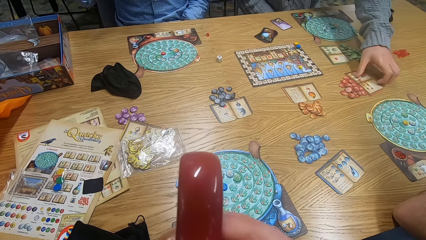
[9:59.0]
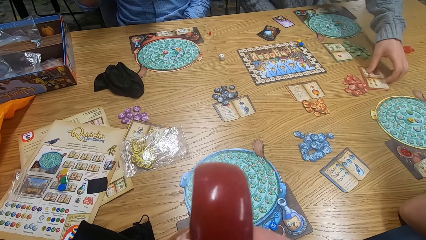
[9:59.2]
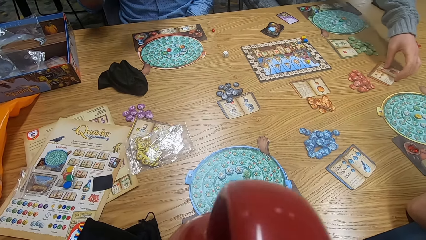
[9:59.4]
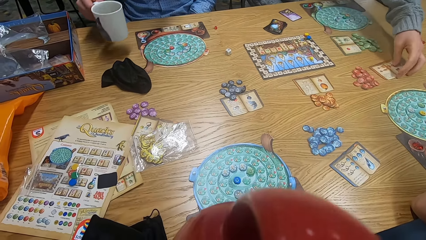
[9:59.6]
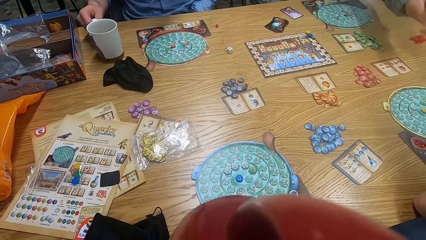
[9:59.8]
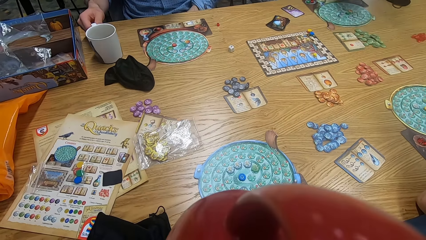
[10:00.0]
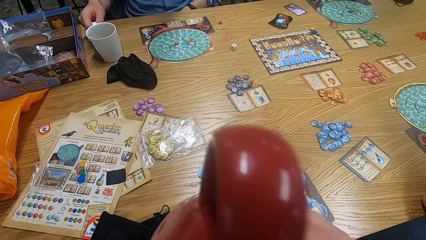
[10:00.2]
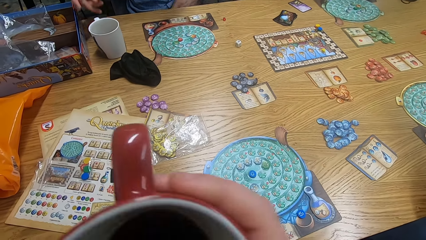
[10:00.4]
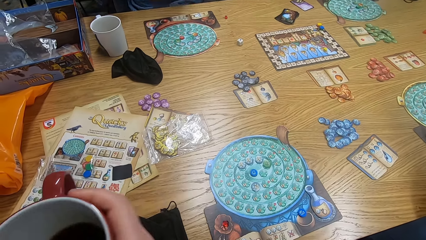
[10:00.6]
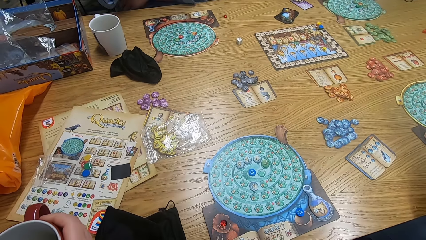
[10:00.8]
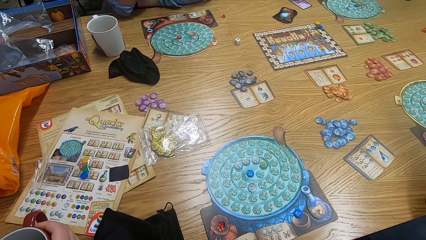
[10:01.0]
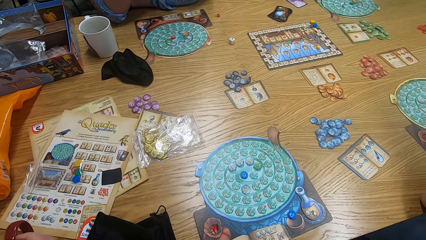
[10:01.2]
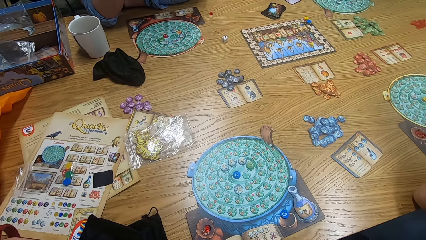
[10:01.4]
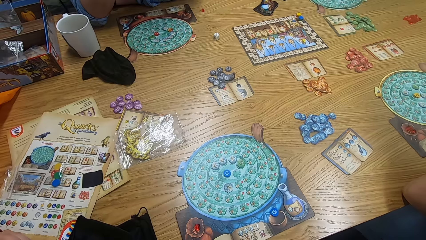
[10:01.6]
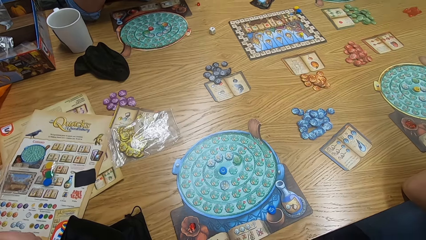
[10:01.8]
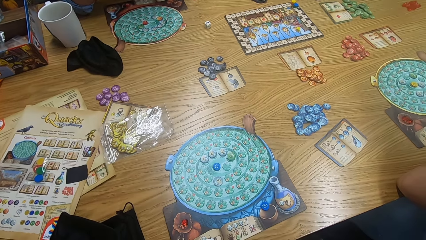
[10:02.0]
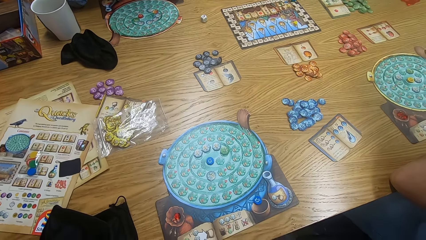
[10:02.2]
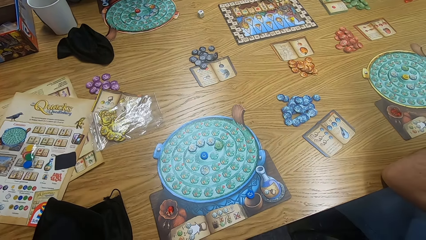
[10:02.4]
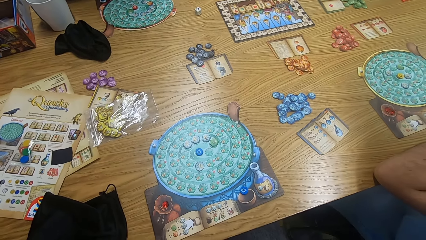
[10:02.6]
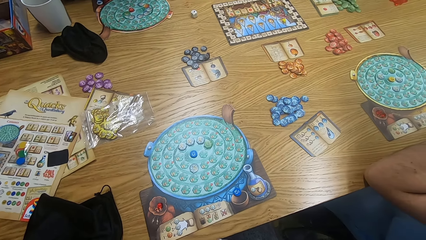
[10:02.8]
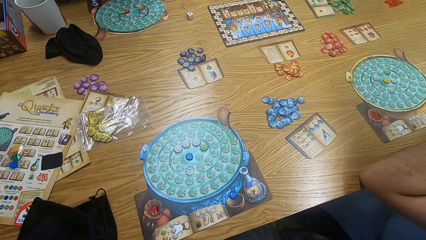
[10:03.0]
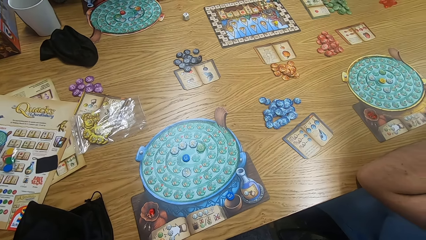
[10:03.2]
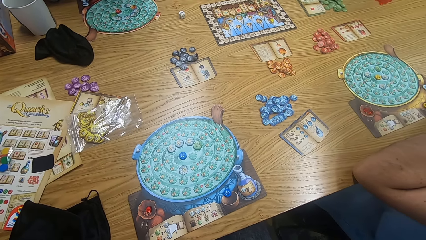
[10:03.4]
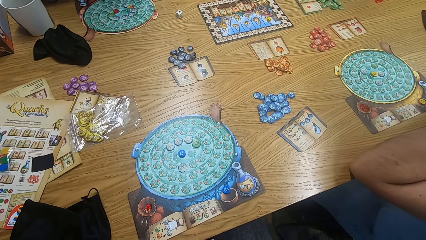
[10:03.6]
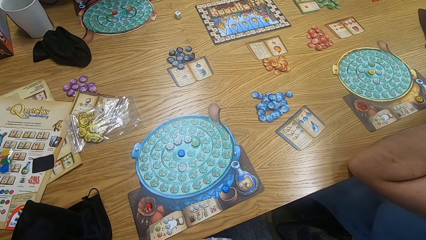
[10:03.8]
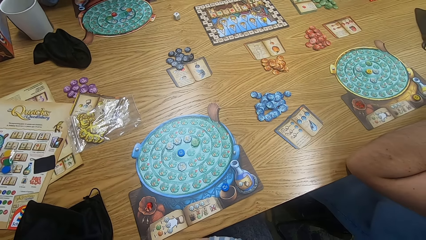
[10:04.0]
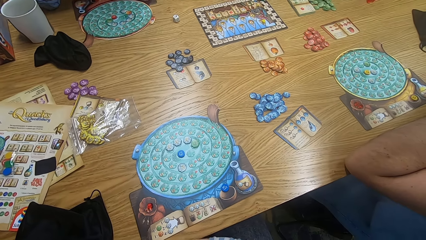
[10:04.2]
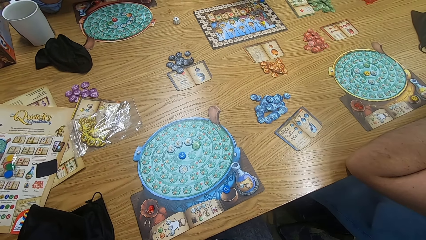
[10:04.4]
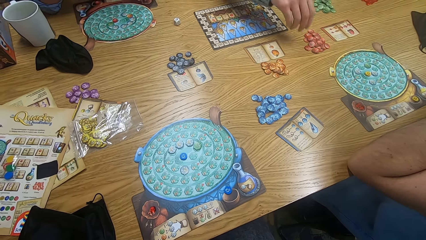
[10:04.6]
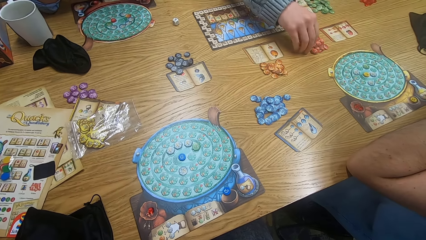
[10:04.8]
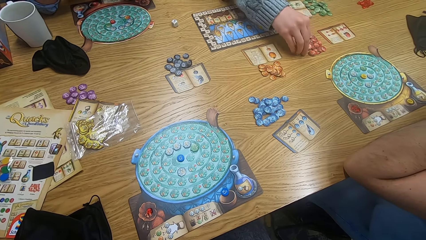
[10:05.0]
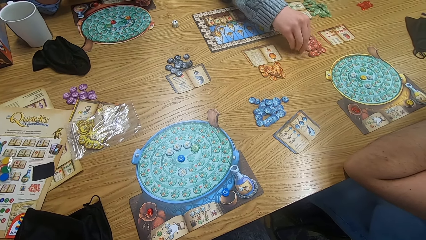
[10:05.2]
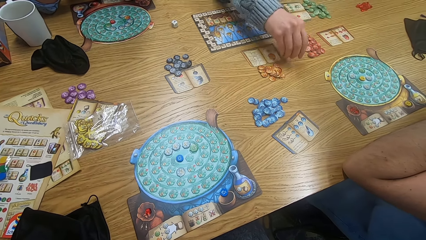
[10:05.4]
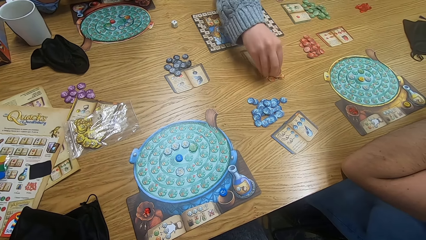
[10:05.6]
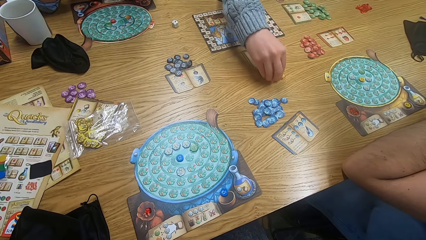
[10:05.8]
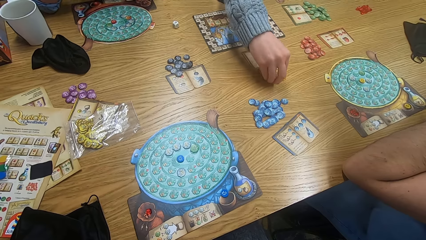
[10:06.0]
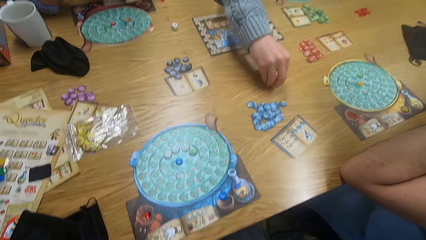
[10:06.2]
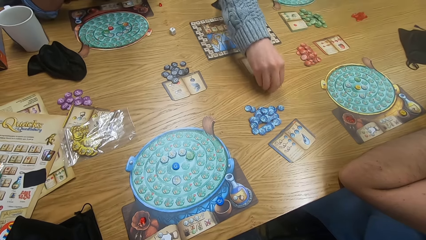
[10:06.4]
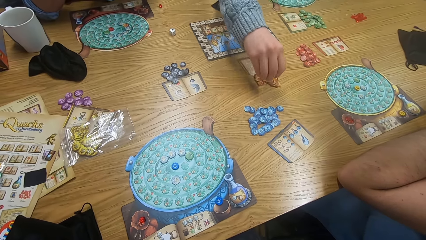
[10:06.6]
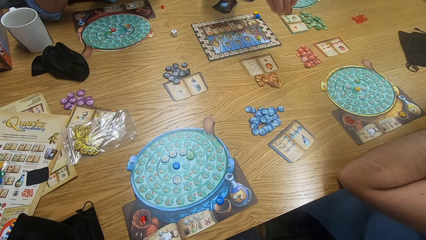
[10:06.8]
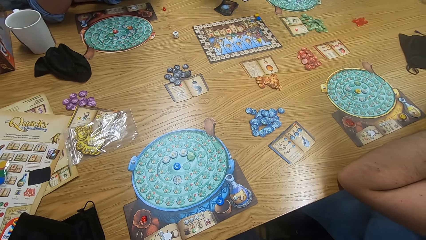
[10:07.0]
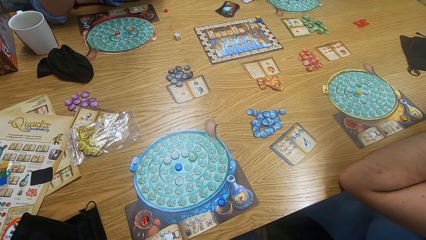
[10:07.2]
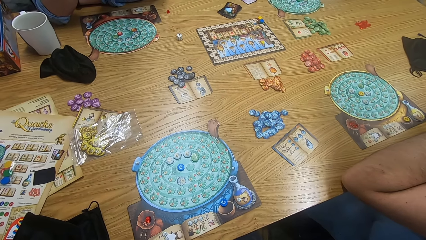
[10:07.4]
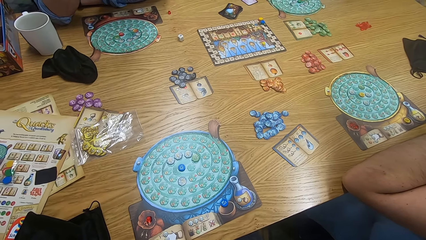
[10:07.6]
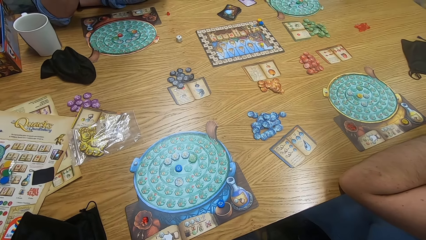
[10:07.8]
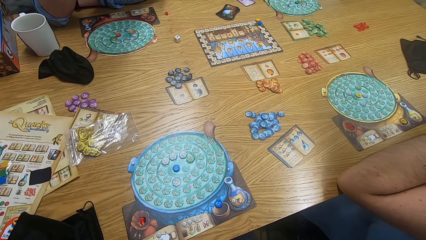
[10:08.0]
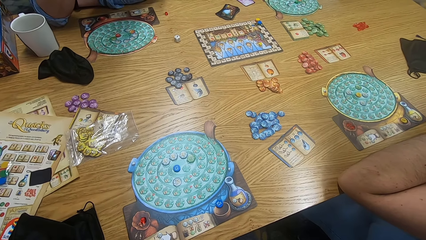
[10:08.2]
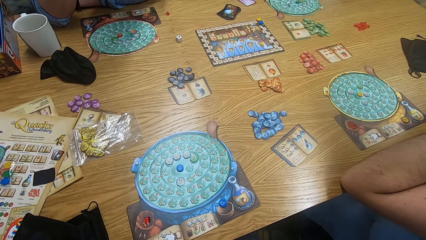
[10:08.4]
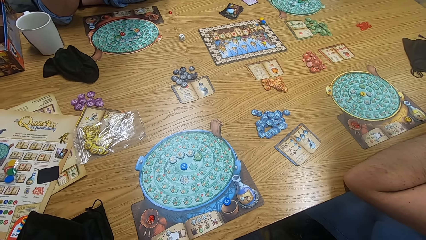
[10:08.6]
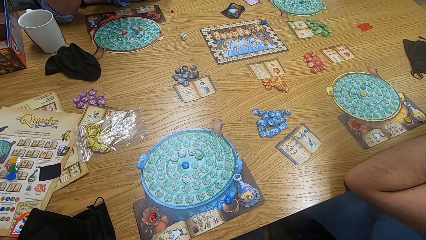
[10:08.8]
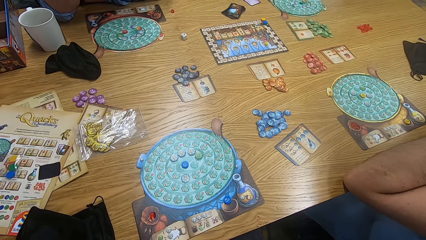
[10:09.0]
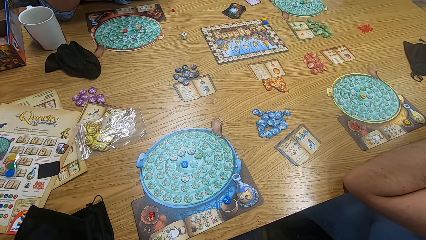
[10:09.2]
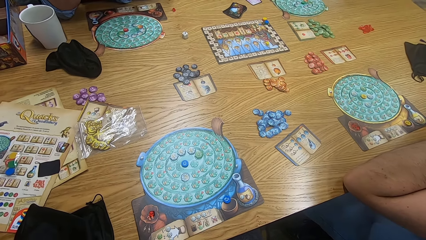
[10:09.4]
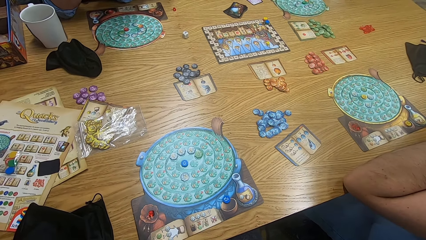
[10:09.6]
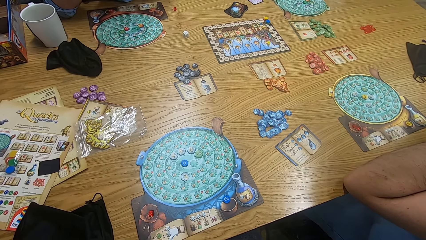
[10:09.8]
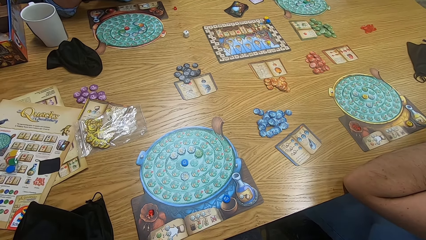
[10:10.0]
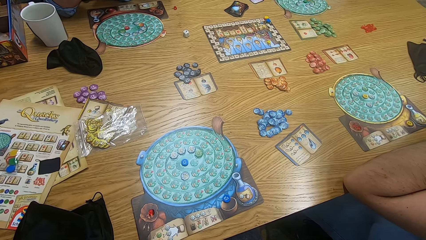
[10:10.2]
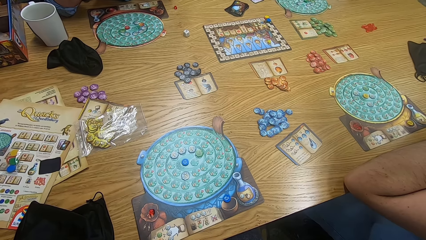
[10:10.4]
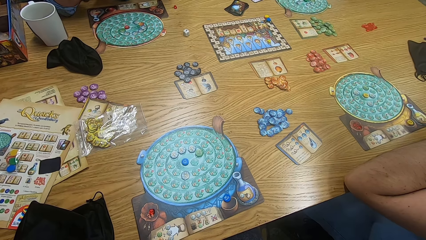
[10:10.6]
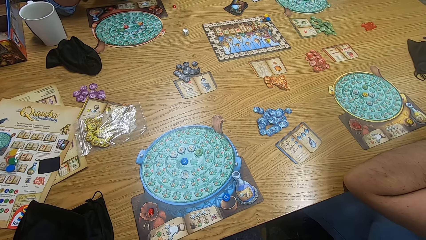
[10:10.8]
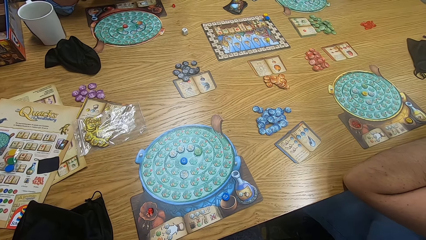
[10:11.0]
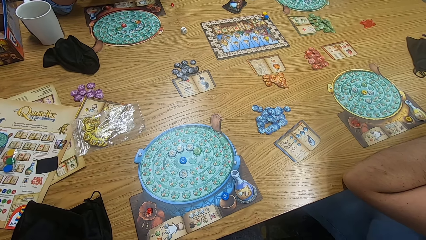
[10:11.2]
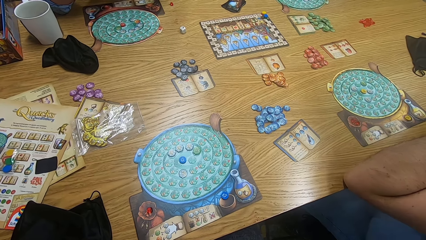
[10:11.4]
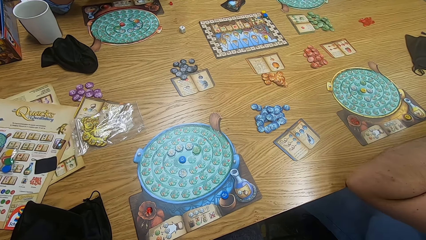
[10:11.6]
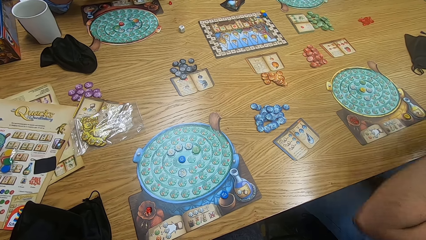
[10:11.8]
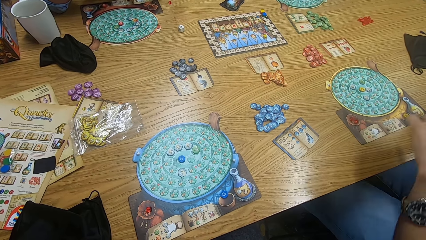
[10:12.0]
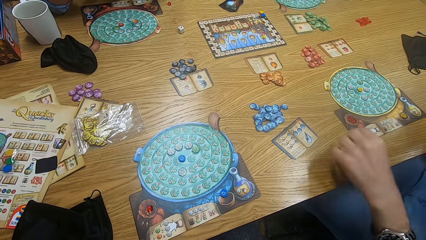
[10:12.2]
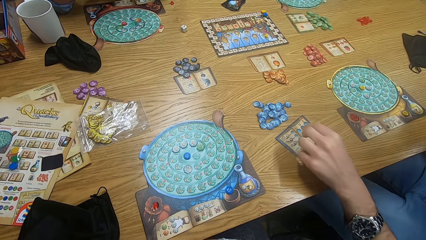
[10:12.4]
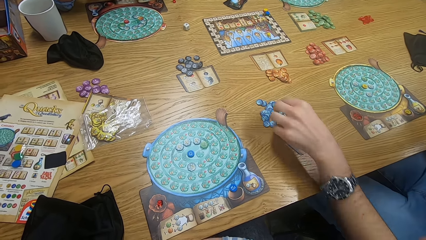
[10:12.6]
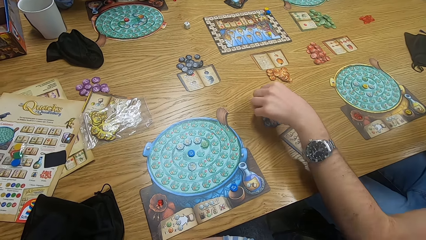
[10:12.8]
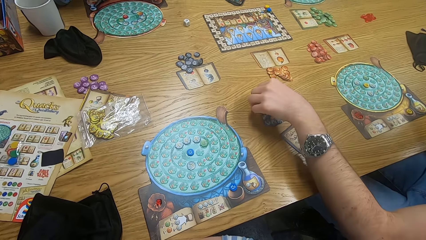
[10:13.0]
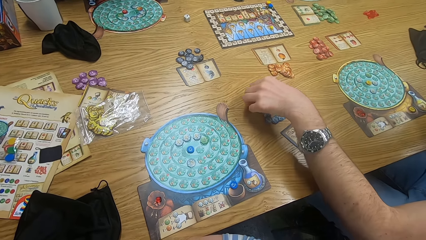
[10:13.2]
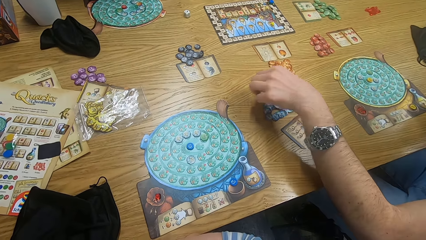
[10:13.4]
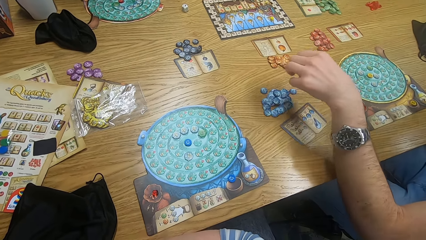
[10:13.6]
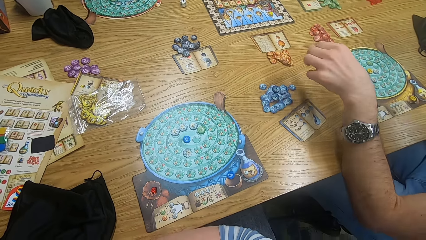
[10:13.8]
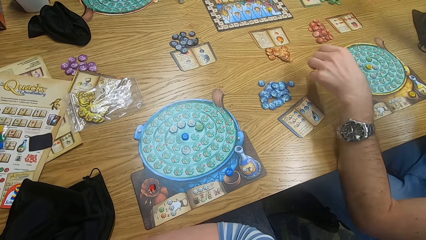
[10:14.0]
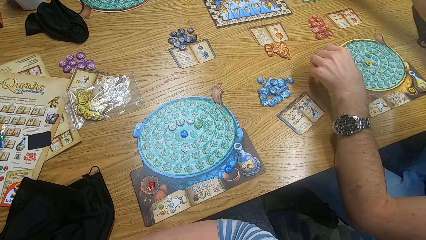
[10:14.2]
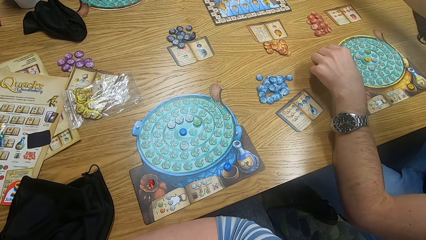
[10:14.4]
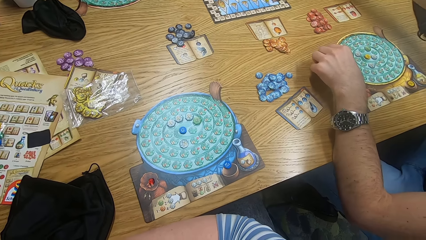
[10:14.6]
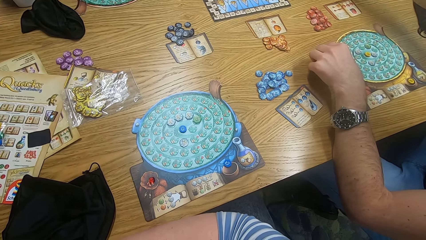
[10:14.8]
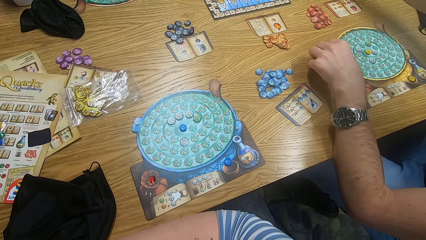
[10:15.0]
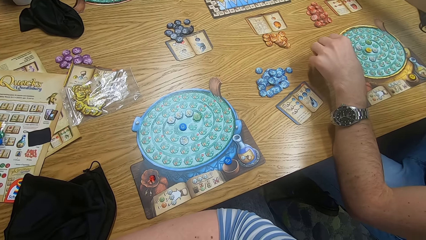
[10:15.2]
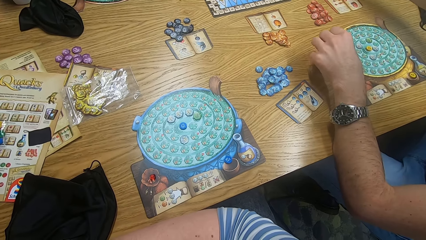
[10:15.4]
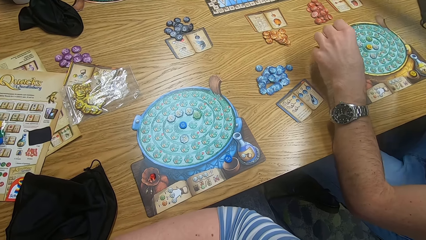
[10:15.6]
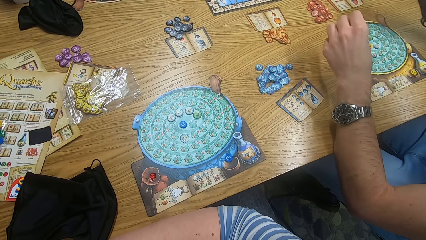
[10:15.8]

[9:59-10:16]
The camera wearer drinks coffee from the cup. A man plays the game. Another man places the cup on the table. The camera wearer places the cup on the table. The other man moves hands. The camera wearer looks around. The first man plays the game. A person picks tiles from the table. The camera wearer looks around, and looks around again. Another man plays the game and picks a tile from the table.
